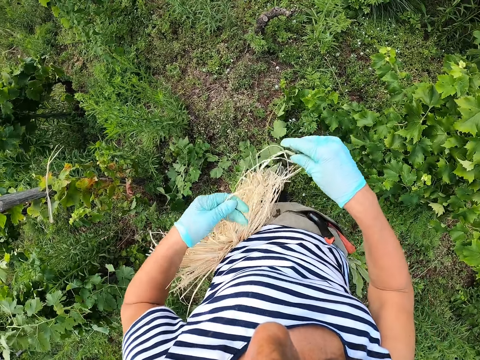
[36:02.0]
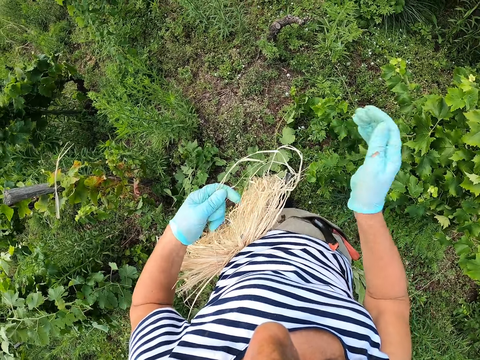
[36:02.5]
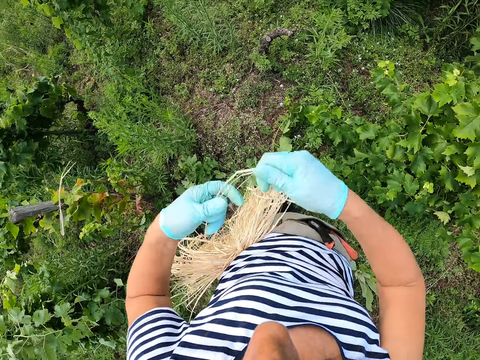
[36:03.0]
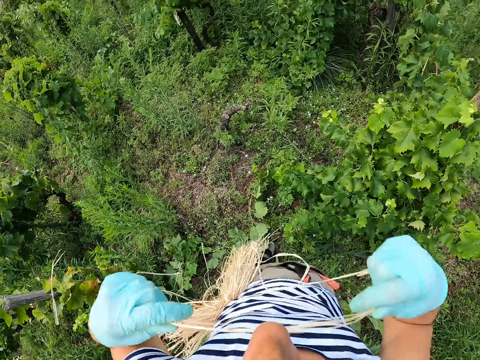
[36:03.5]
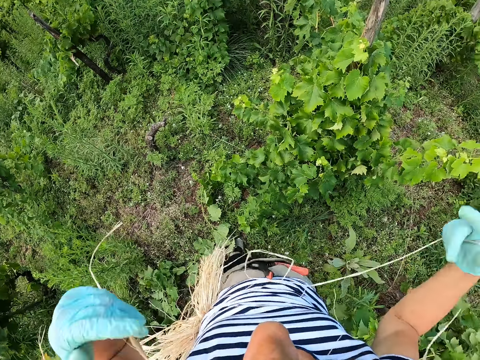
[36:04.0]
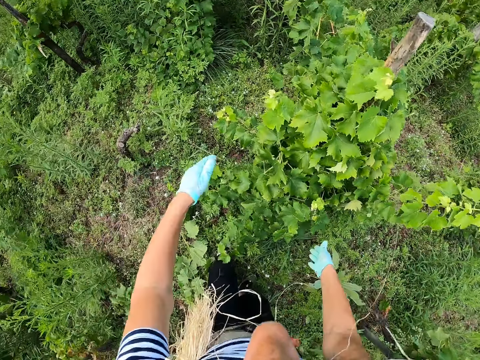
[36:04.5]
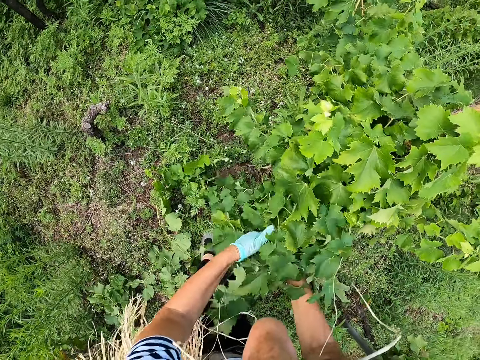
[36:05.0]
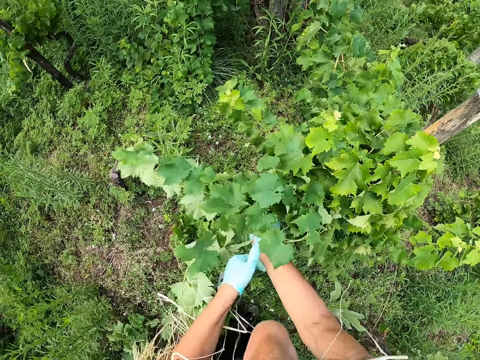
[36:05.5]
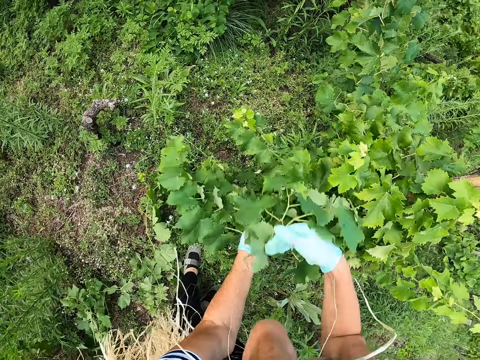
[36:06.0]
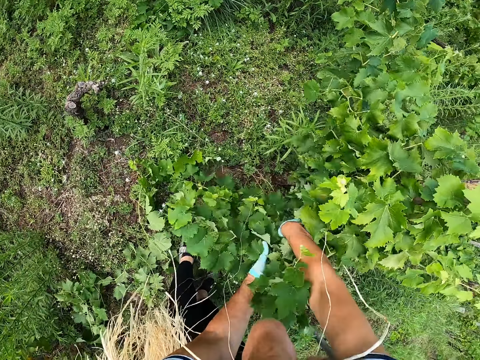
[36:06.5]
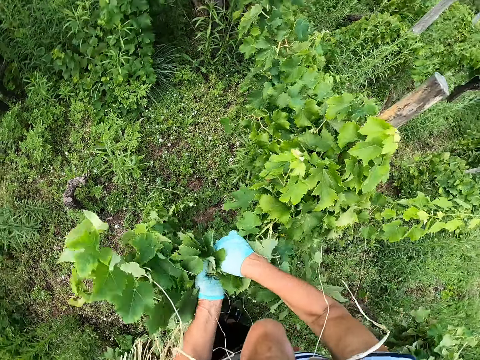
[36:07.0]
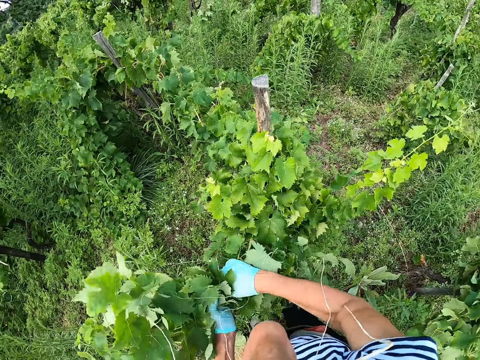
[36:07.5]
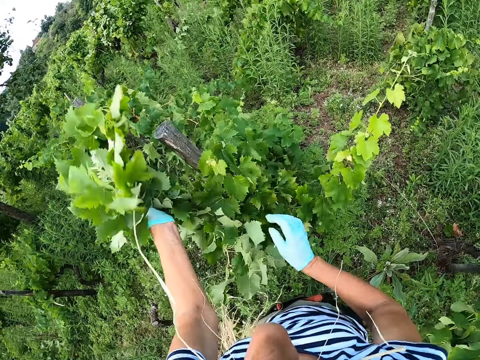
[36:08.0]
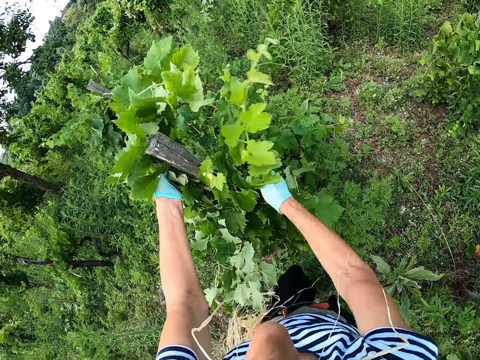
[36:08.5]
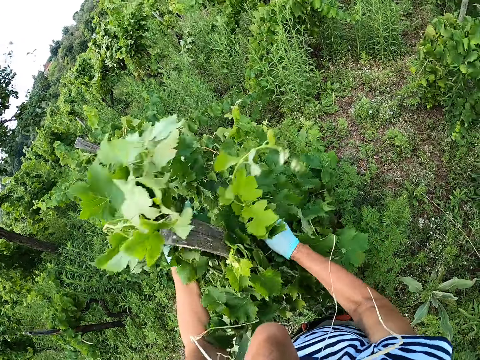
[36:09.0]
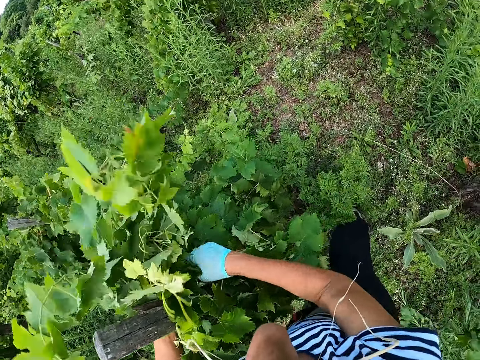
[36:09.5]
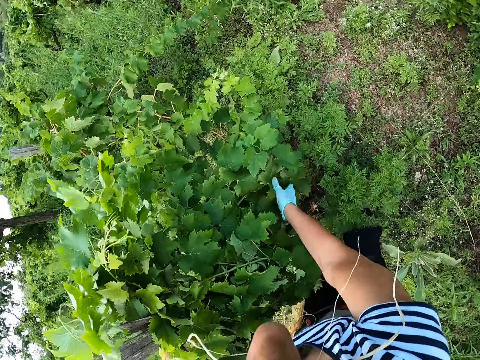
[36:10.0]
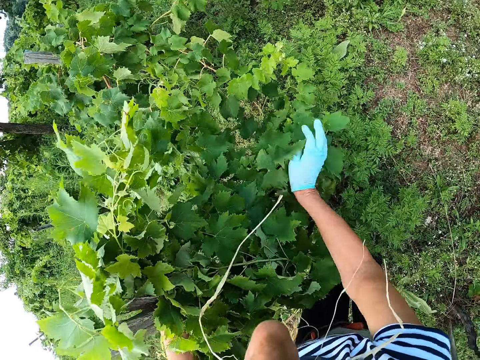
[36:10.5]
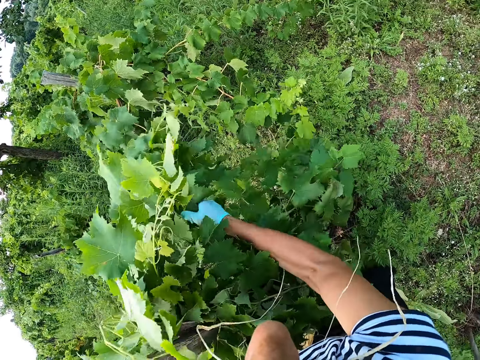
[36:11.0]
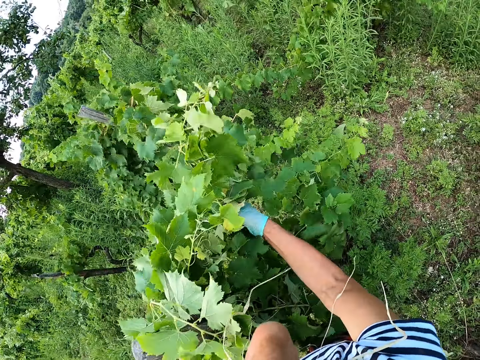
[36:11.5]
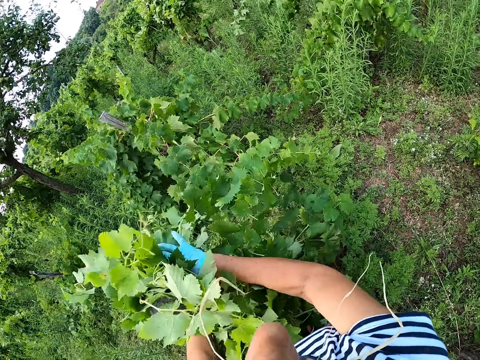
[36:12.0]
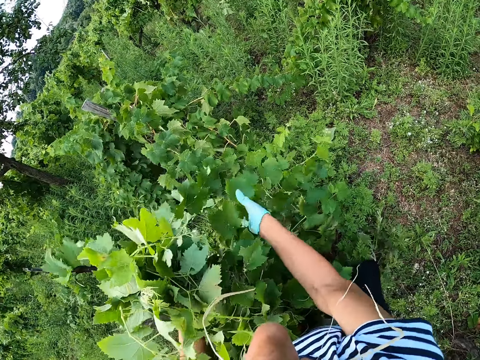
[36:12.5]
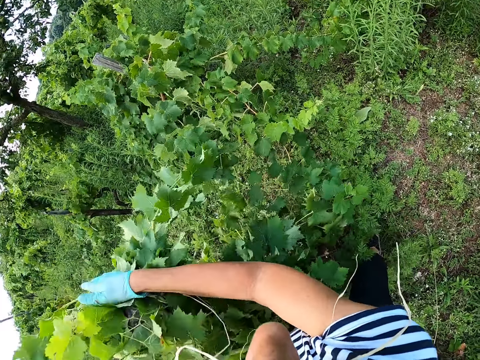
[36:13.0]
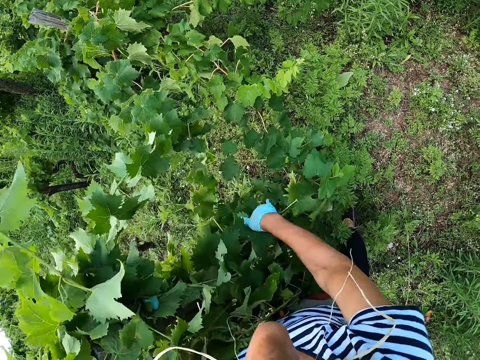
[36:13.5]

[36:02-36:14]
The camera wearer pulls ropes. They bite the twine. They hold the plant. They pull leaves together.

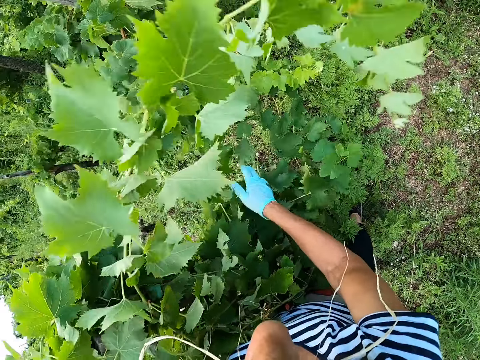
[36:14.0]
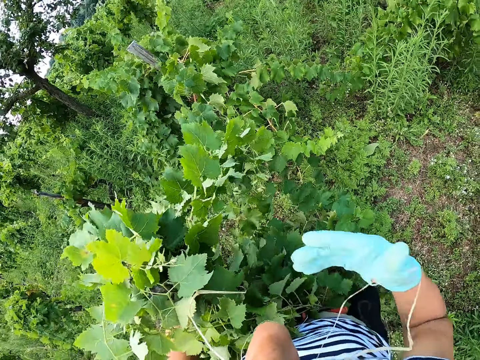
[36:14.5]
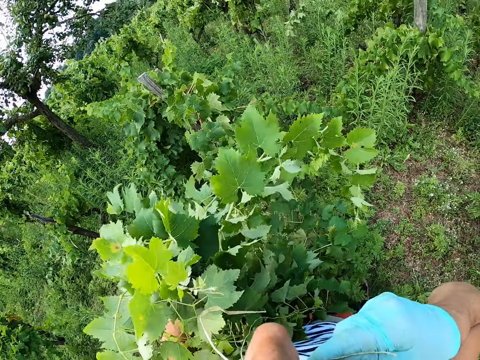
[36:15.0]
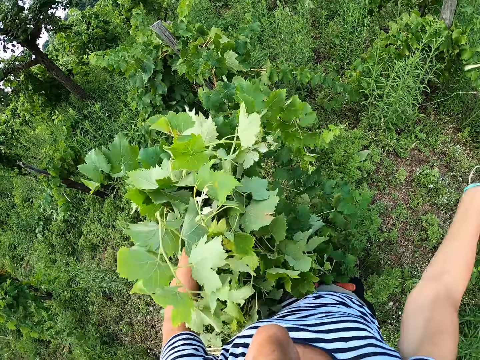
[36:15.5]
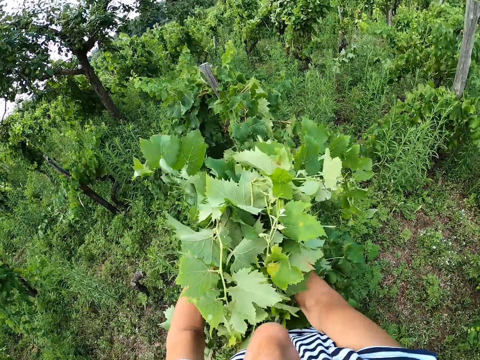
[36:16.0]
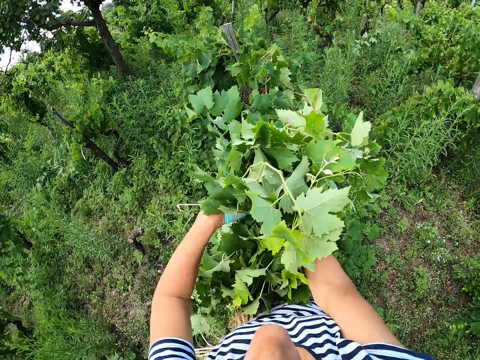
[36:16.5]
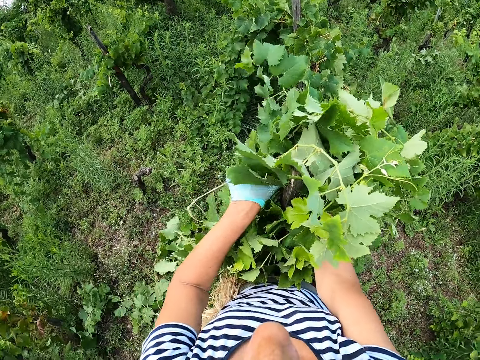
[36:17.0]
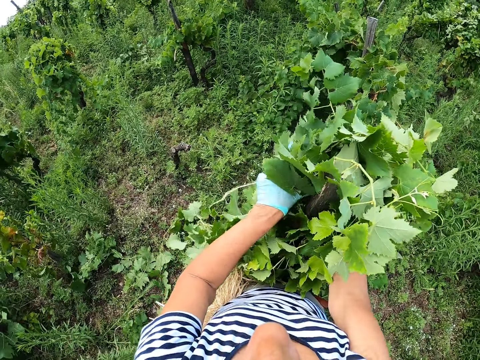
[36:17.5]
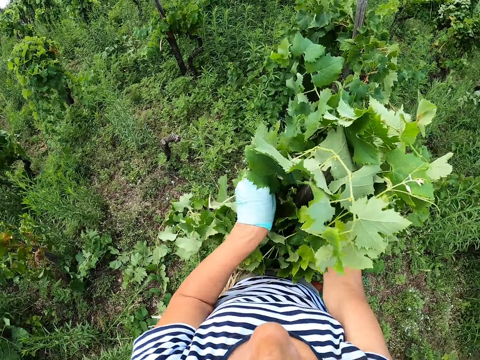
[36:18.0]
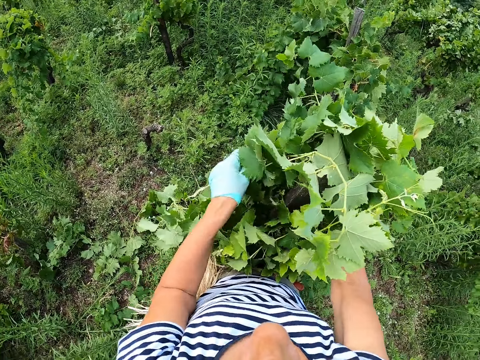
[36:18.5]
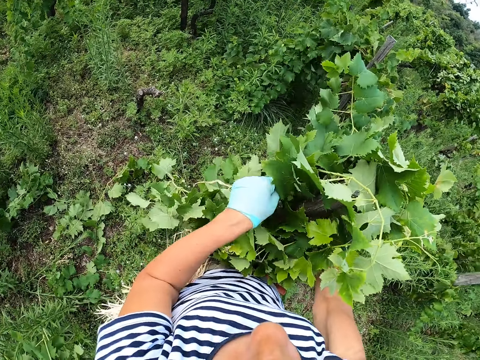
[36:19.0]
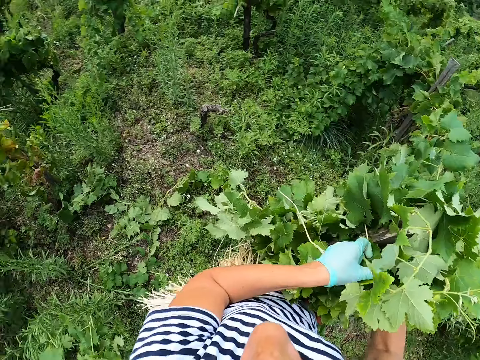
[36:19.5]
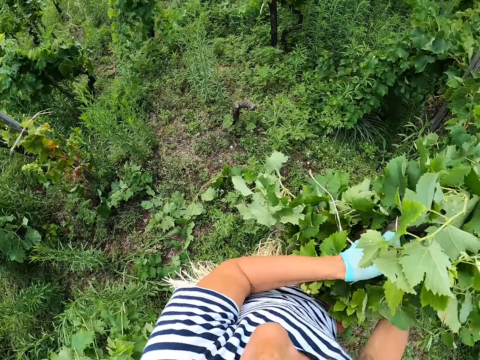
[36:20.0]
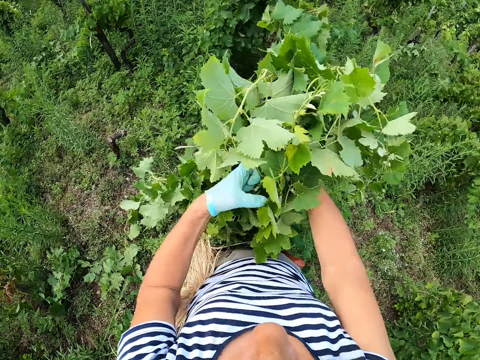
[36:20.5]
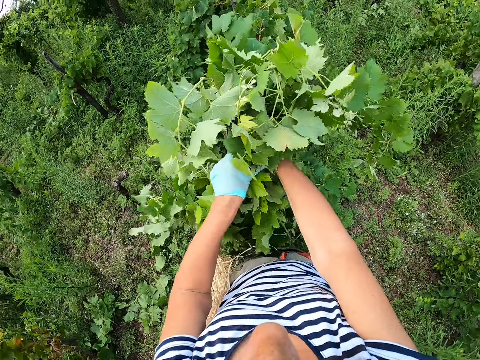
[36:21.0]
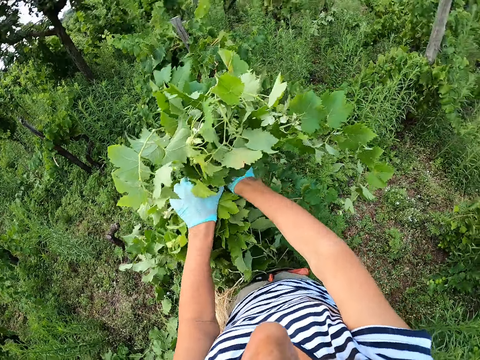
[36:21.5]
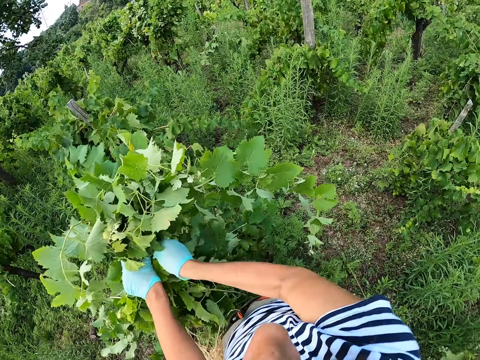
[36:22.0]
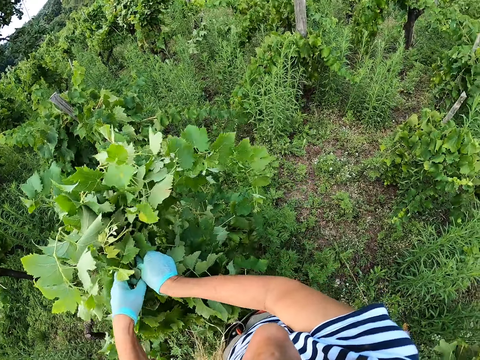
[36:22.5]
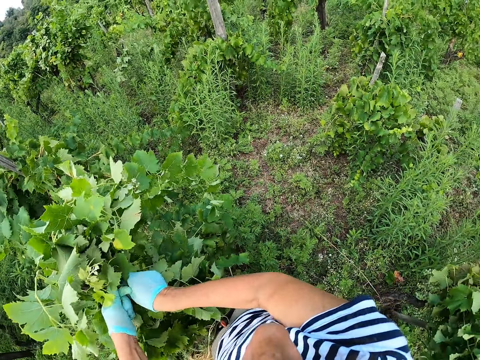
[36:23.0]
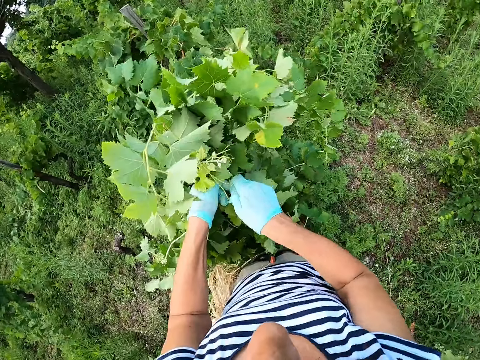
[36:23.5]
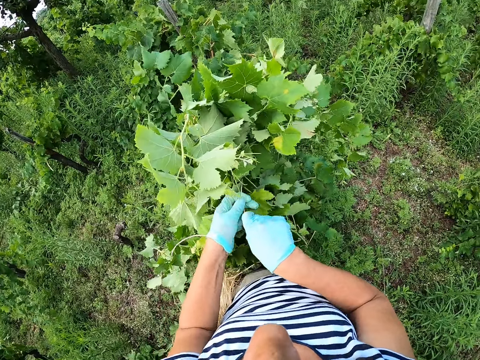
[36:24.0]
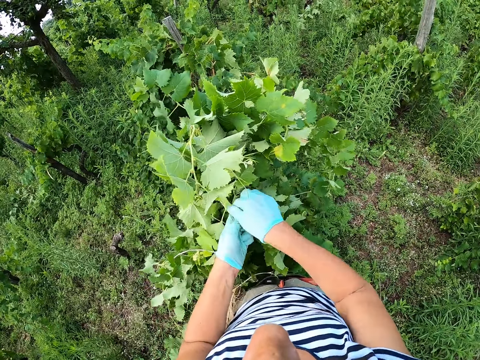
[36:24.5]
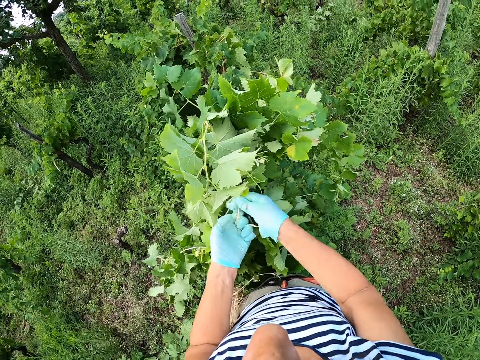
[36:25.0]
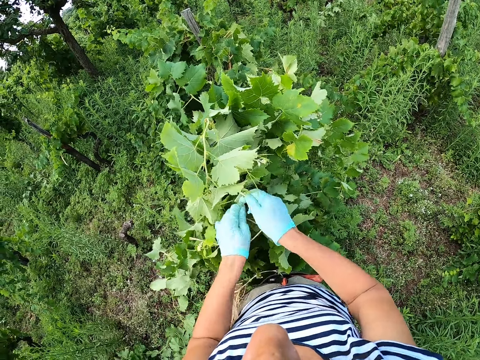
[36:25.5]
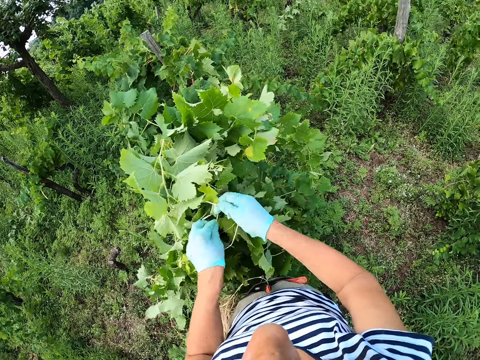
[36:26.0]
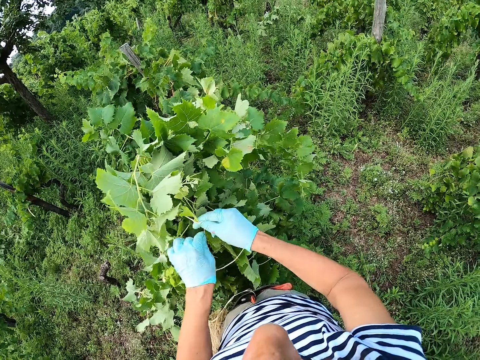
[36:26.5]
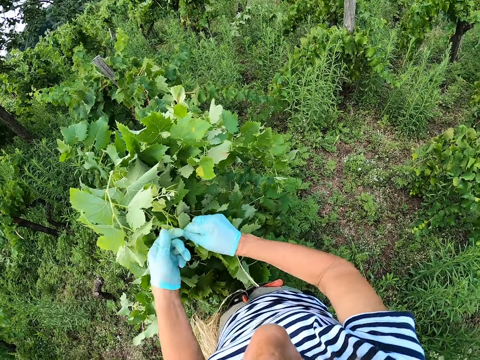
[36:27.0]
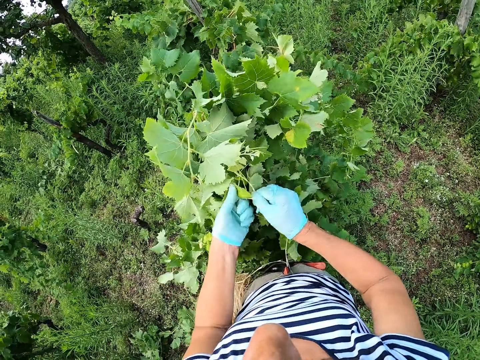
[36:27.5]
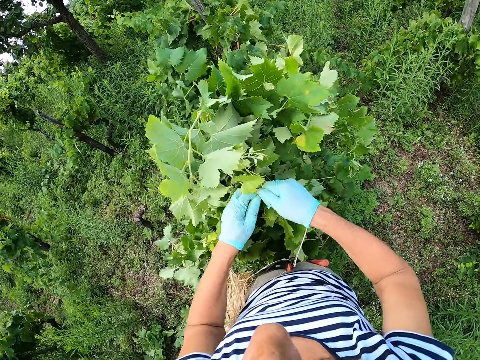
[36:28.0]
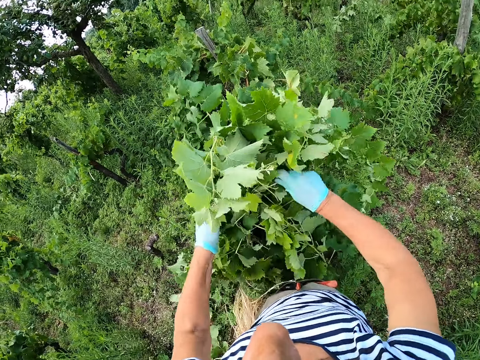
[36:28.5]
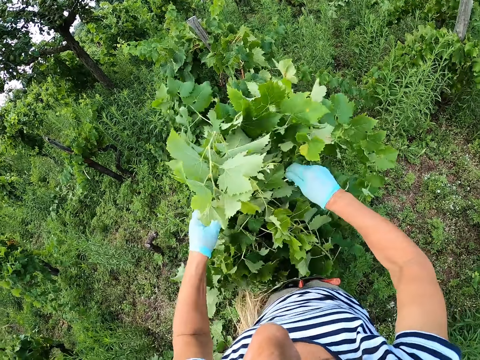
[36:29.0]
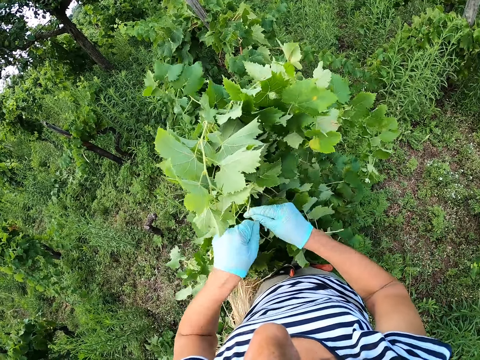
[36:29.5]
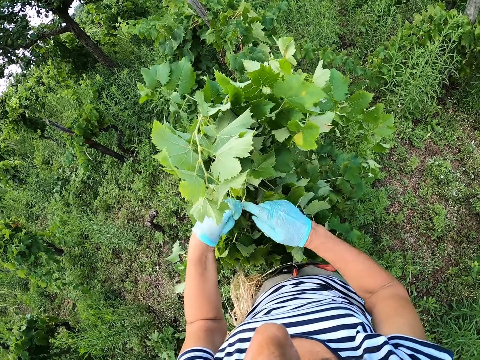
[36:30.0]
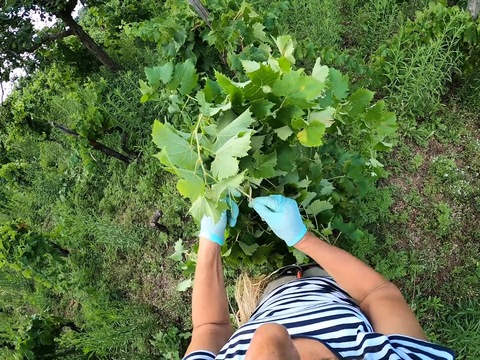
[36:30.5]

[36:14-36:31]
The camera wearer ties grape leaves with a rope.
